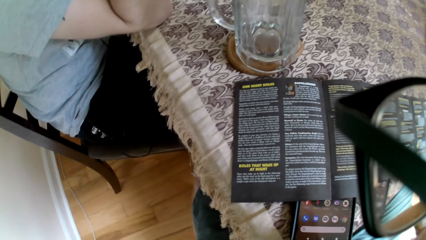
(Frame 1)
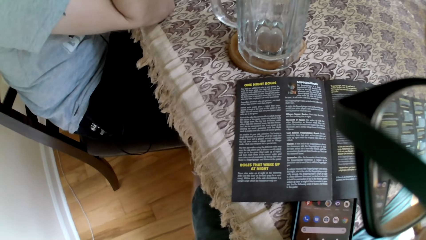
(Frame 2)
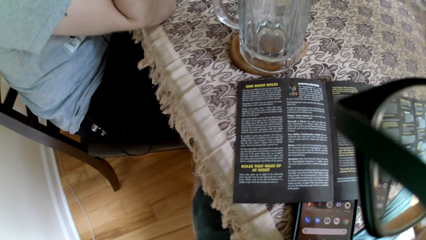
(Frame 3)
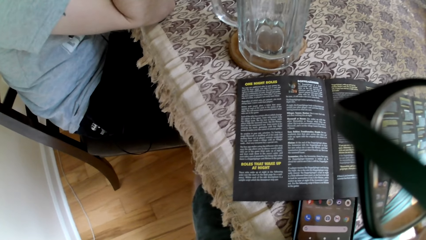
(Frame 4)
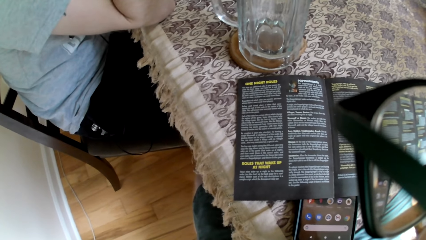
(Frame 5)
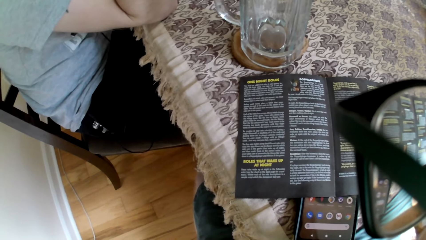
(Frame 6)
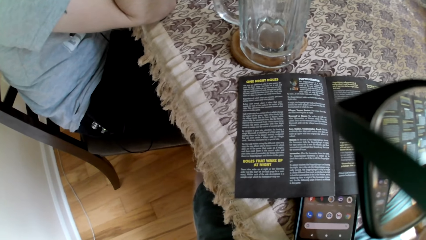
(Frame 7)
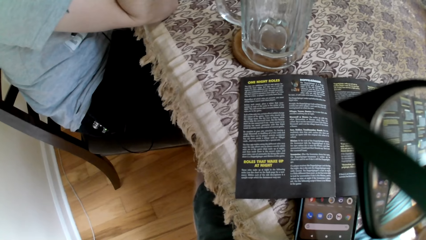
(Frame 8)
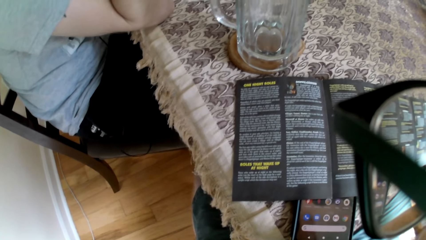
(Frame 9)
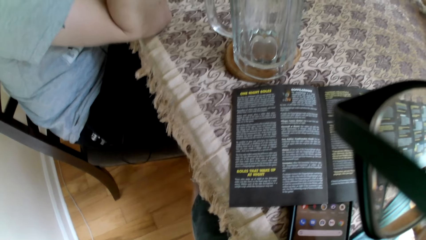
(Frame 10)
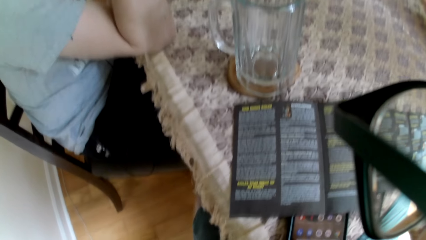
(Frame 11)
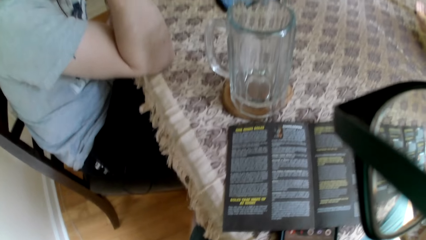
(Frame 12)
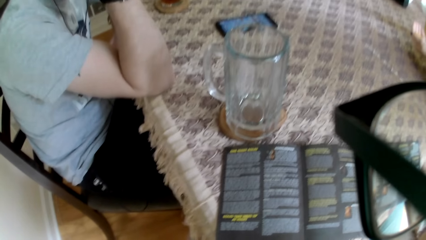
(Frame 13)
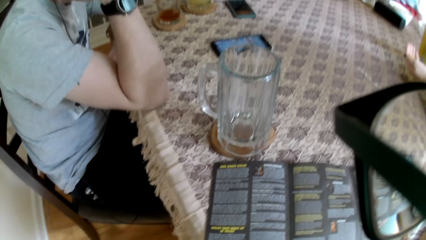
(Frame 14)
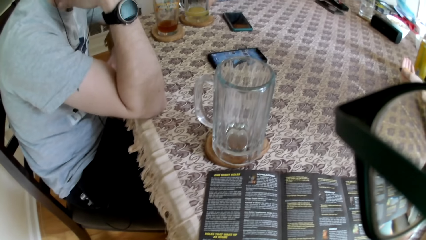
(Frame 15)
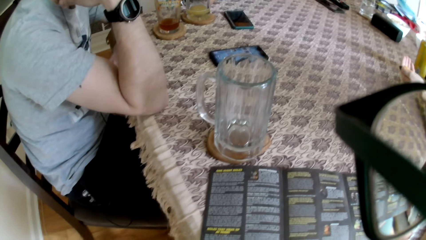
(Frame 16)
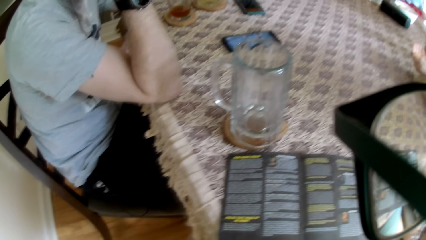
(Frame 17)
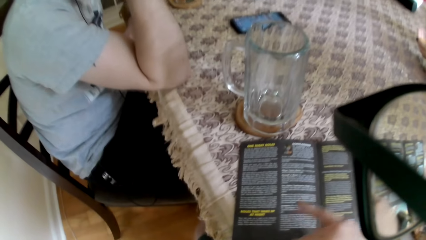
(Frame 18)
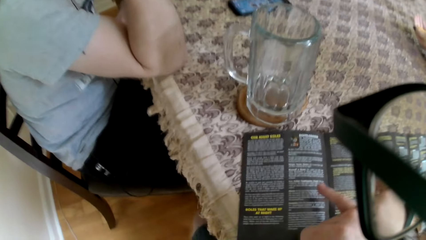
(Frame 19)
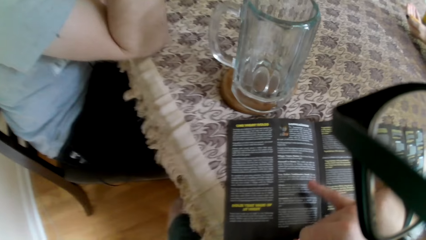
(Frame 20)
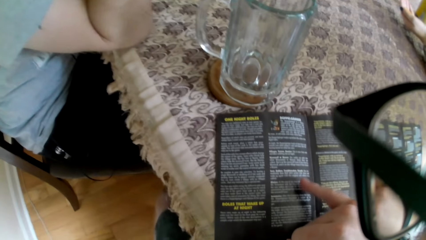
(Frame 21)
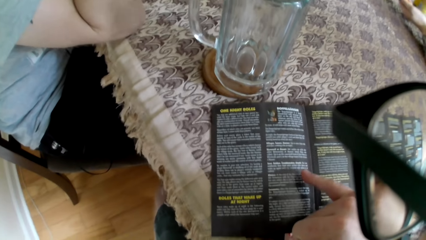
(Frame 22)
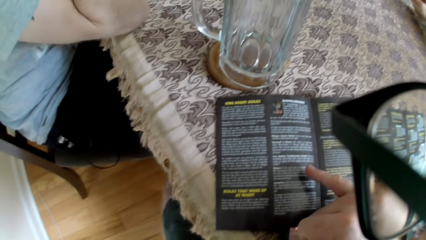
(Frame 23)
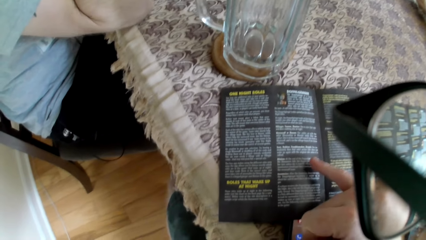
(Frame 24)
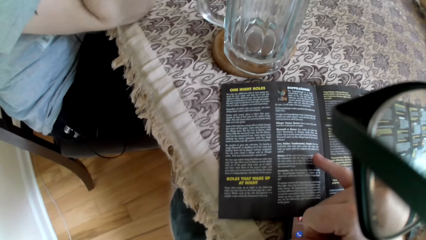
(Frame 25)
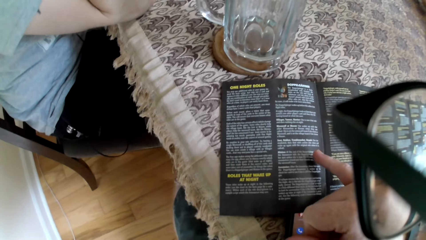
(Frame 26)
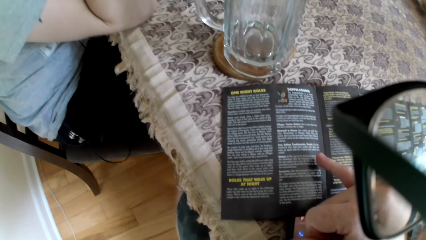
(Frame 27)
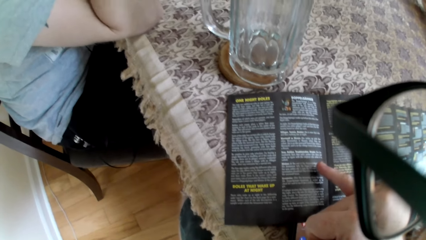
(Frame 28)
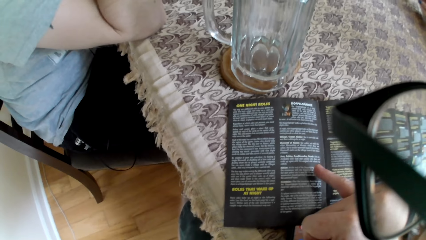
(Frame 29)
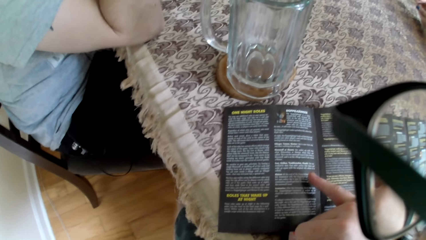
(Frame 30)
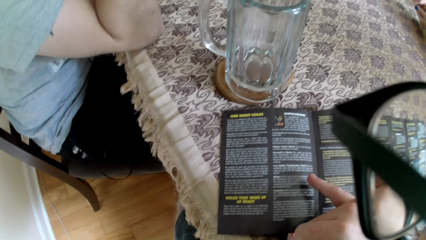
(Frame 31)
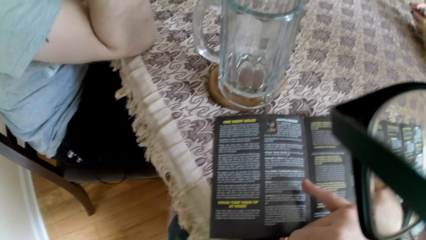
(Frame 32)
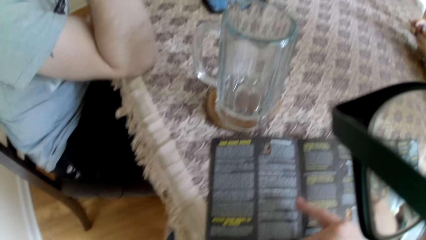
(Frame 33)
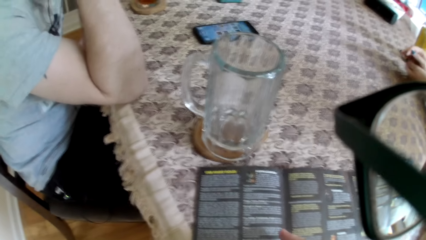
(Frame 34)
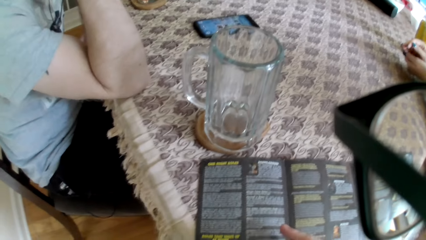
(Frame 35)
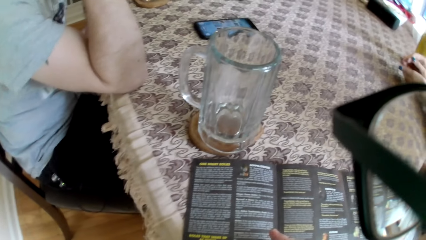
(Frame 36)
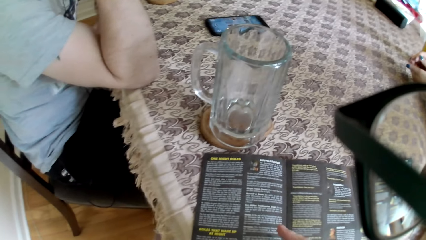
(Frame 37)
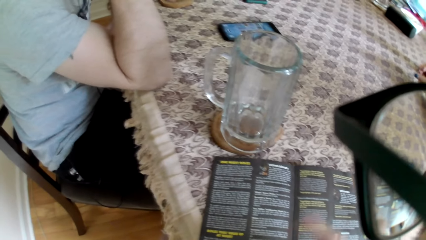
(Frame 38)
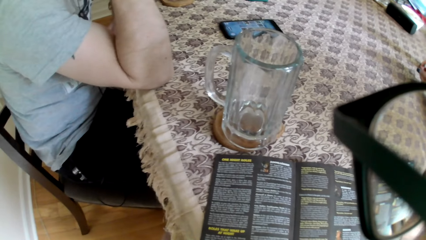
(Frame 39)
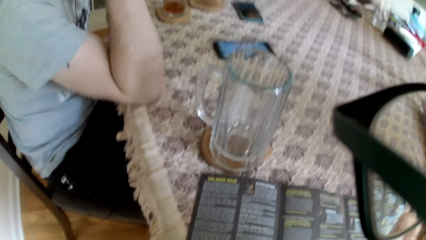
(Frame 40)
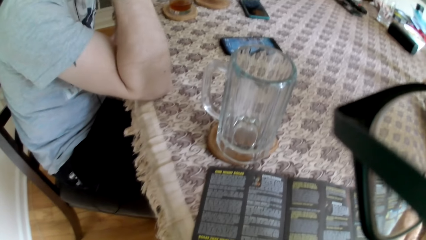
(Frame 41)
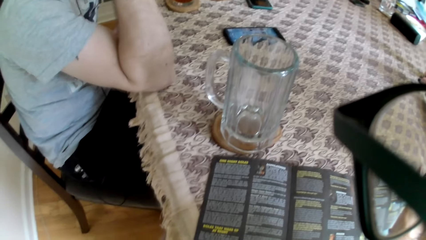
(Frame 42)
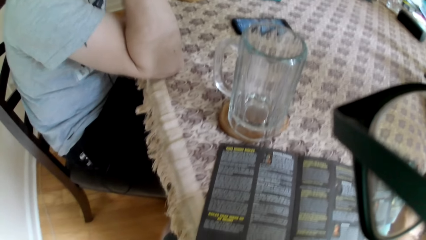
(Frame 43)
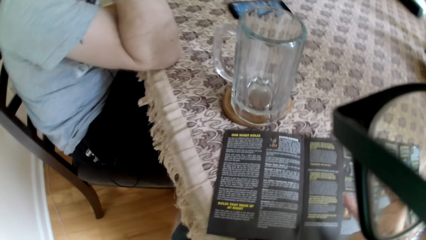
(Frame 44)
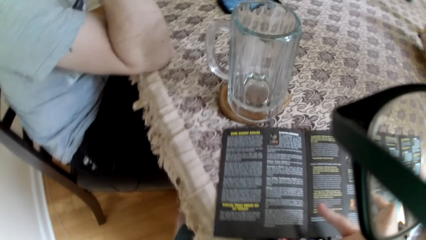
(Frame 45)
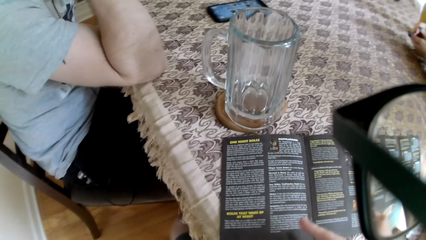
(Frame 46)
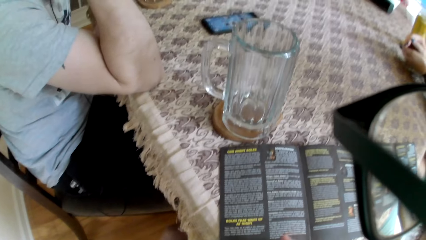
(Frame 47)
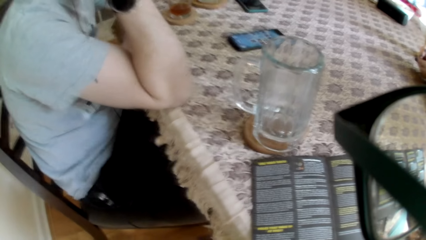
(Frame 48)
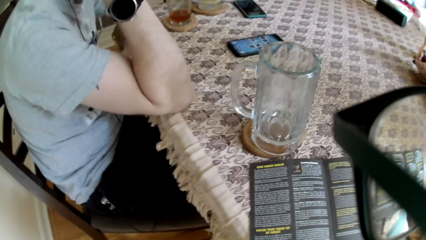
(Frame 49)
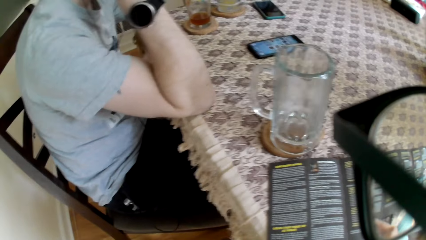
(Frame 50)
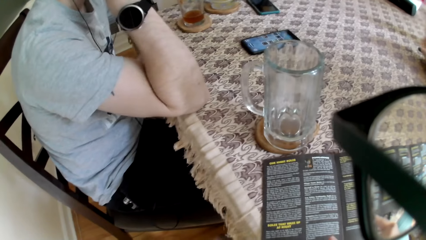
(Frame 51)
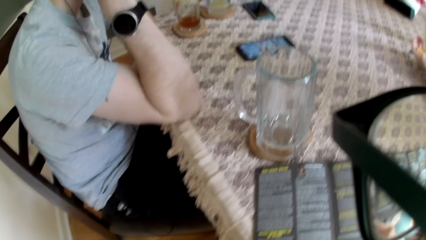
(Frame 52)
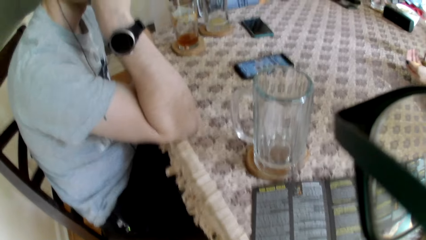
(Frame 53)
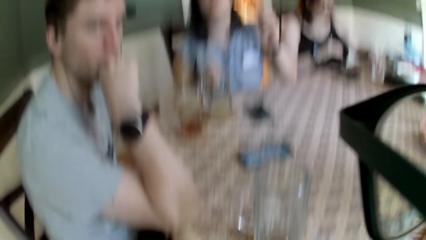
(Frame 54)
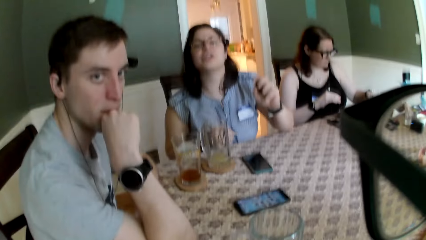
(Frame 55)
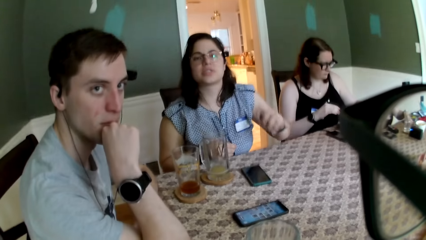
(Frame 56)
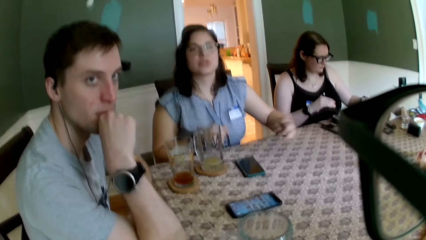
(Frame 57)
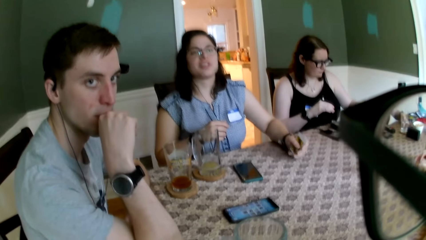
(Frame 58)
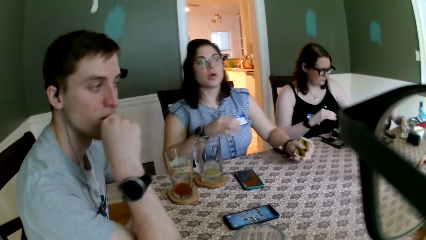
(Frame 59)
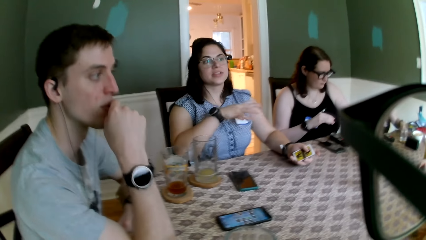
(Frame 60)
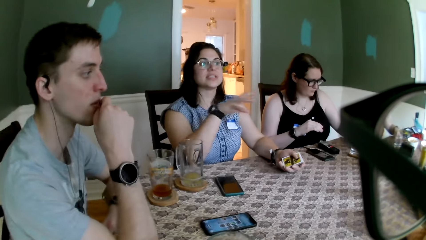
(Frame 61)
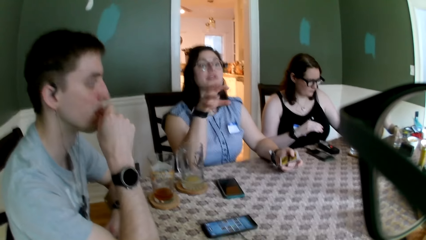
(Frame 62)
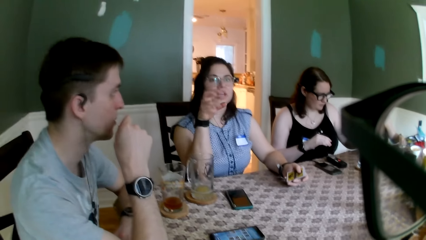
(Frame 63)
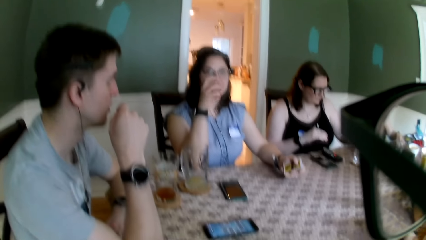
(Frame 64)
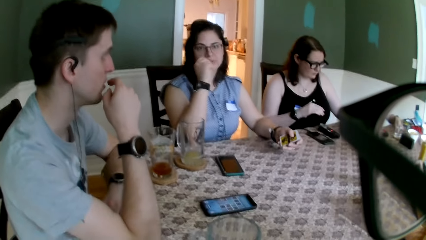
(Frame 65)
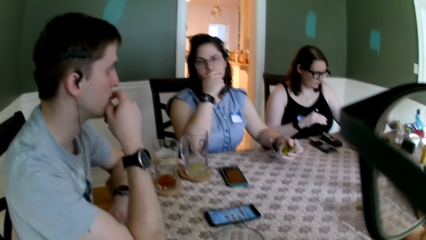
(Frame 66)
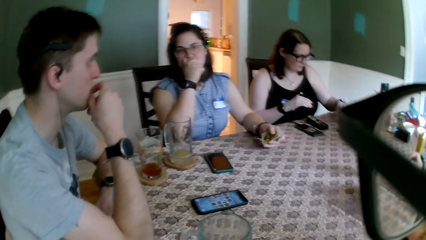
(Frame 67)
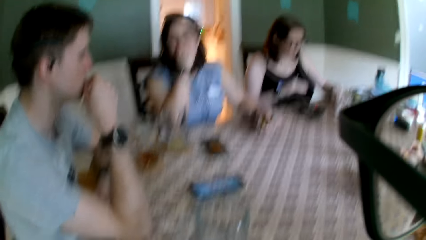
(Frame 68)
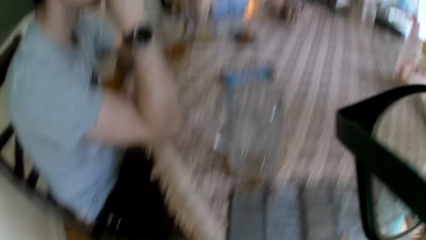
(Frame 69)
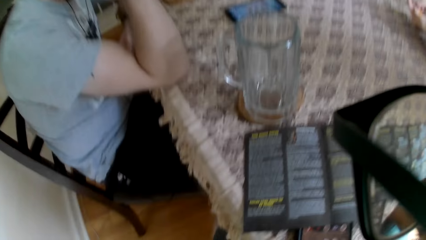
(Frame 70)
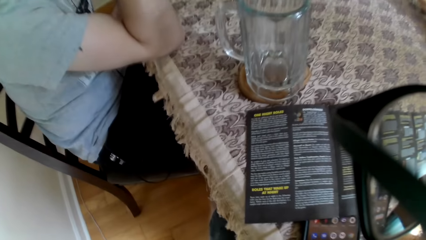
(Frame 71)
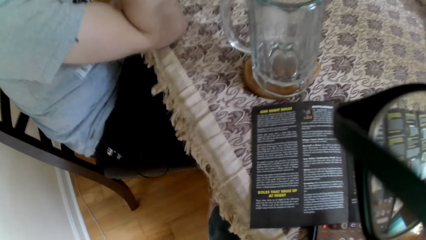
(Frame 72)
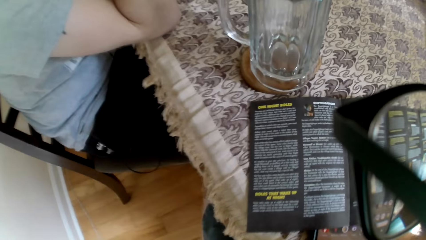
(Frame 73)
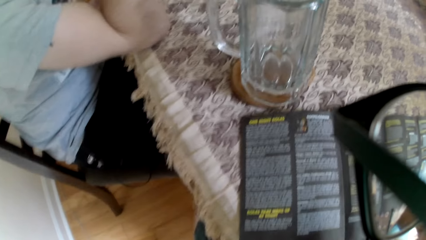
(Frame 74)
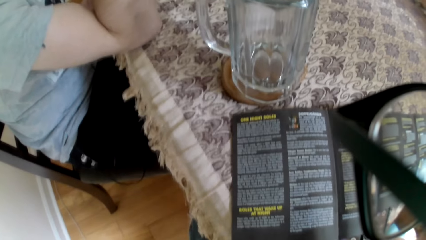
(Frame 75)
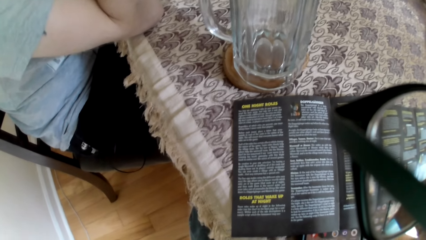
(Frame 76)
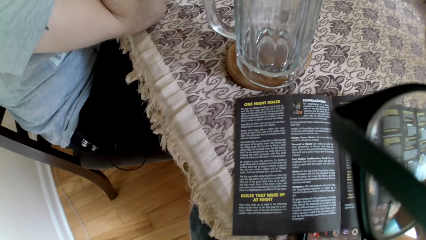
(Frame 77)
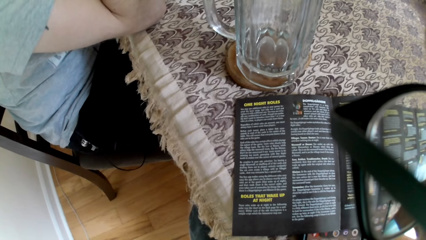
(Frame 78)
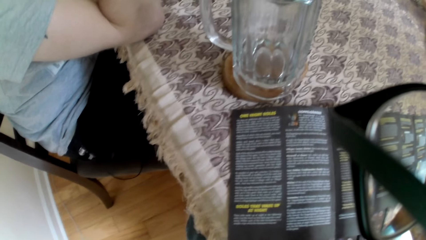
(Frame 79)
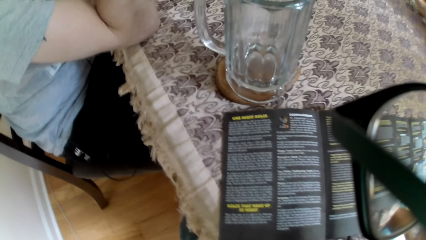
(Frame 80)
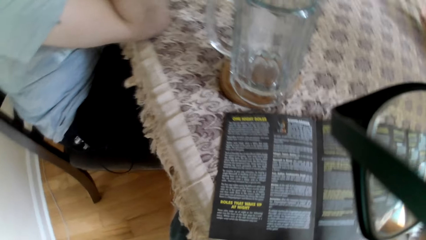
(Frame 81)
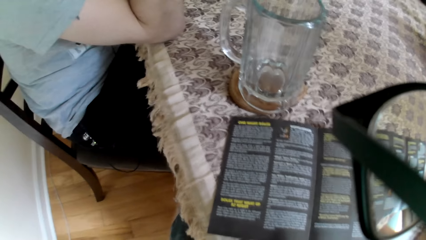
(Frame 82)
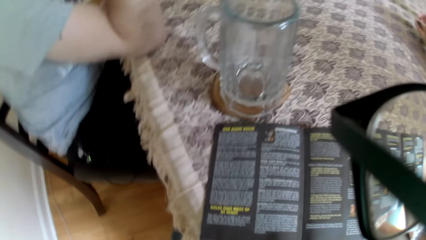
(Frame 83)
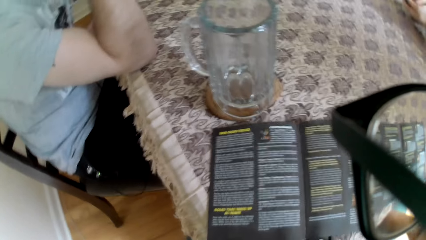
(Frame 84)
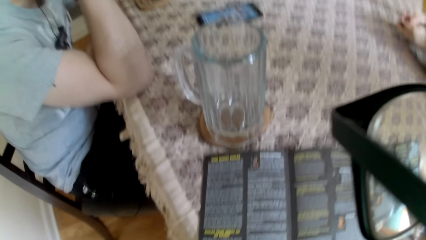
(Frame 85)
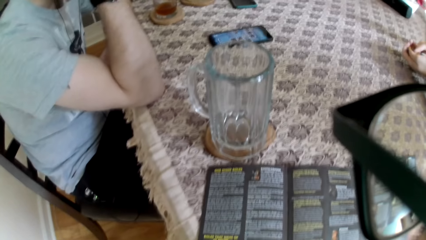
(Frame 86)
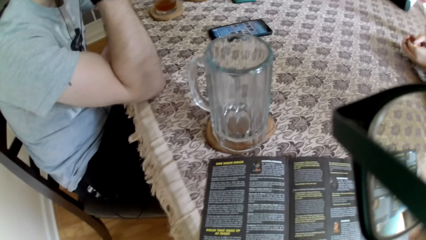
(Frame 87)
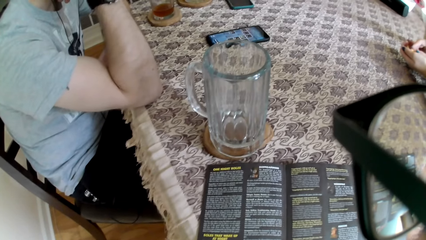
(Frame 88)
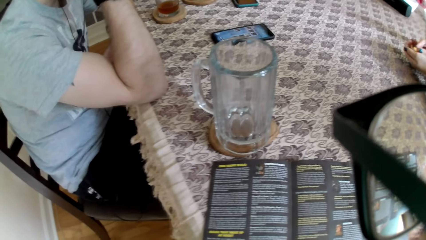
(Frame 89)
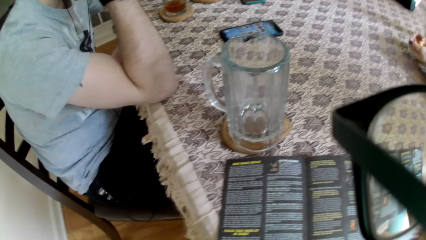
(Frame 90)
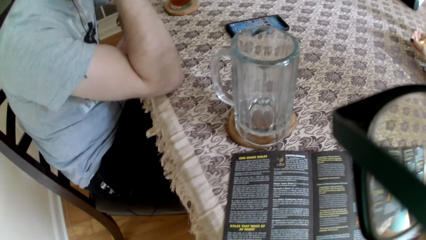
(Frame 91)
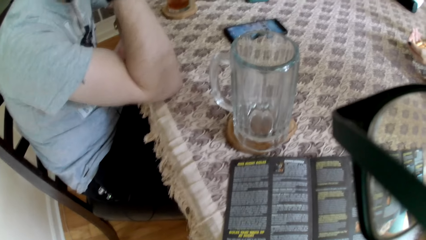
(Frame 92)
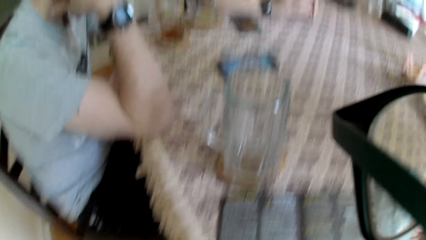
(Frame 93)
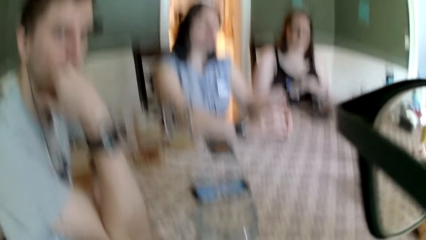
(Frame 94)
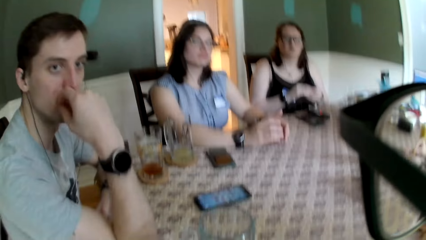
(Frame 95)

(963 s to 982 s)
The camera wearer converses with the man. He points his right pinky finger to the texts on the manual. The woman converses with the camera wearer. The camera wearer converses with the woman. Another woman converses with the first woman.
